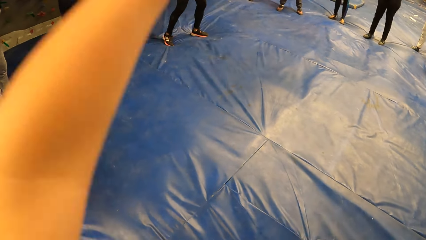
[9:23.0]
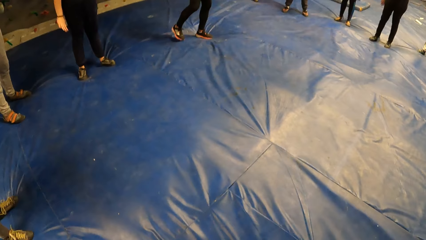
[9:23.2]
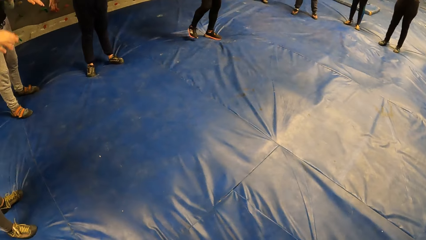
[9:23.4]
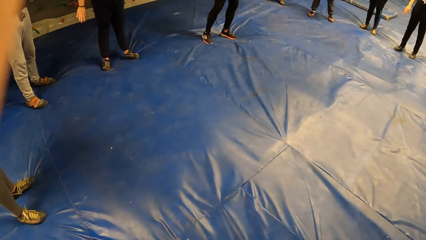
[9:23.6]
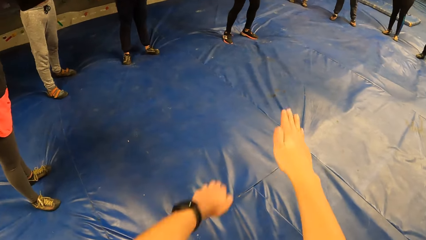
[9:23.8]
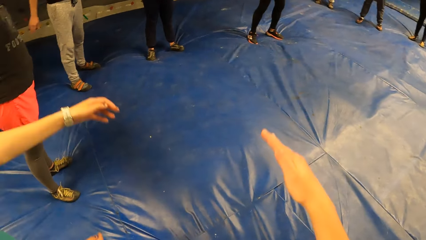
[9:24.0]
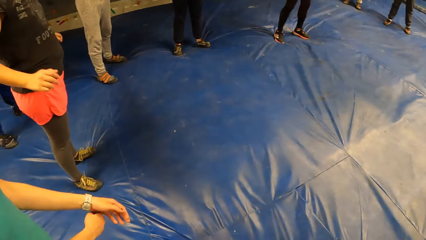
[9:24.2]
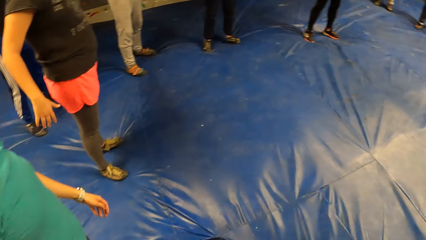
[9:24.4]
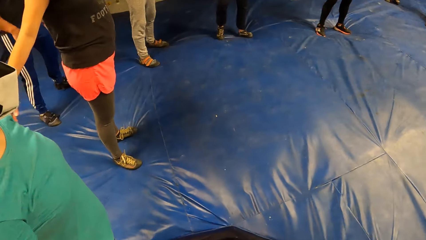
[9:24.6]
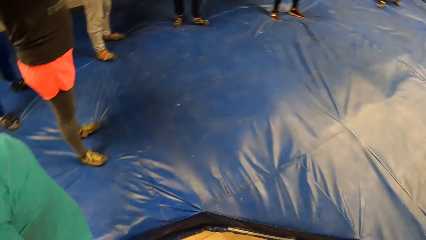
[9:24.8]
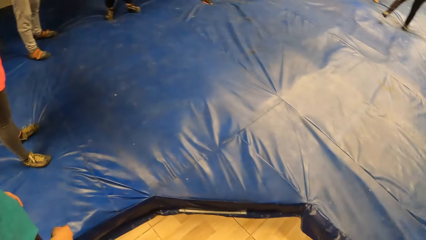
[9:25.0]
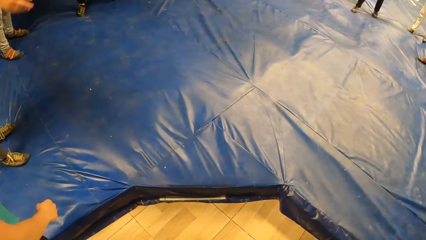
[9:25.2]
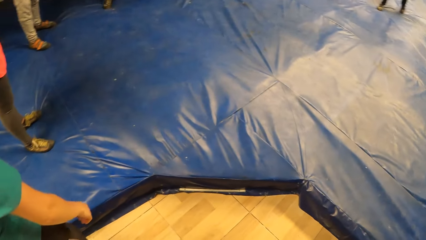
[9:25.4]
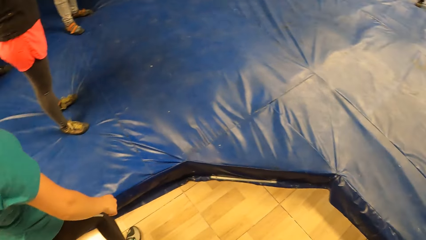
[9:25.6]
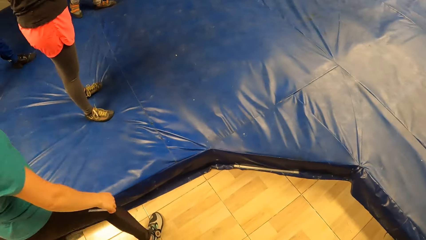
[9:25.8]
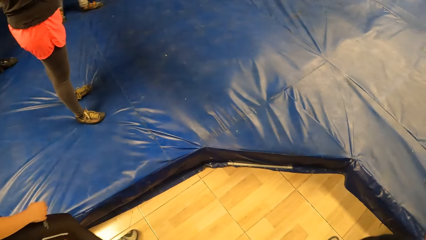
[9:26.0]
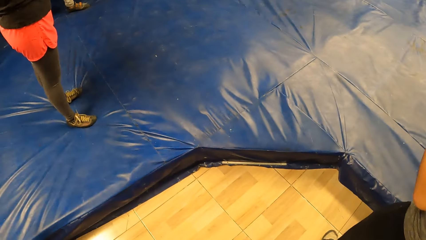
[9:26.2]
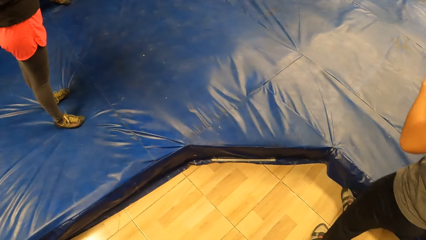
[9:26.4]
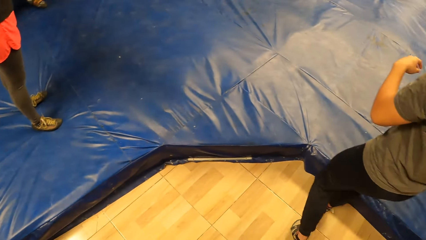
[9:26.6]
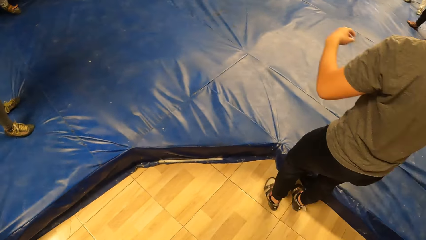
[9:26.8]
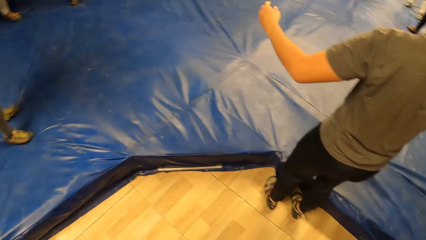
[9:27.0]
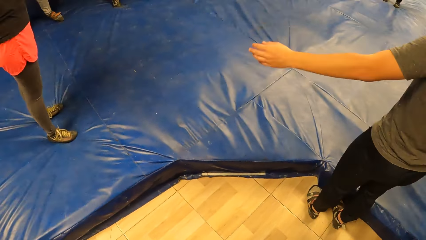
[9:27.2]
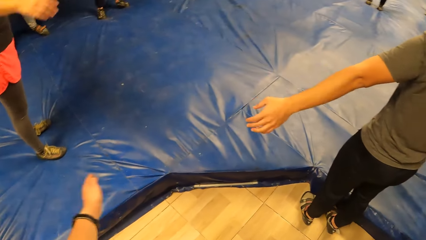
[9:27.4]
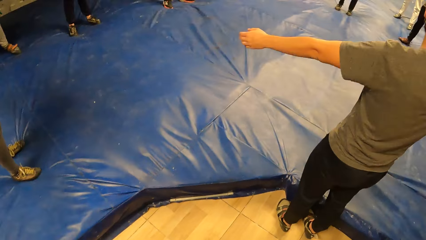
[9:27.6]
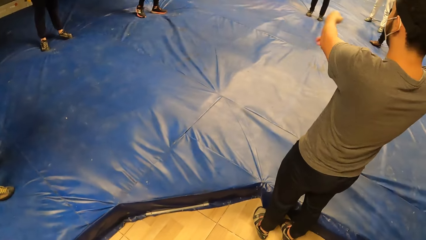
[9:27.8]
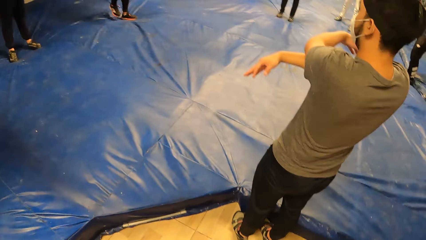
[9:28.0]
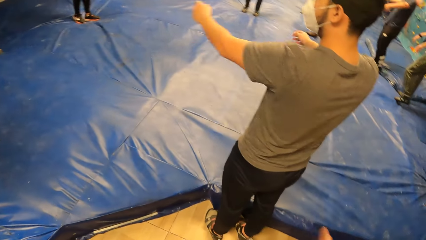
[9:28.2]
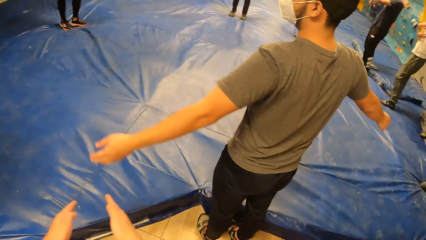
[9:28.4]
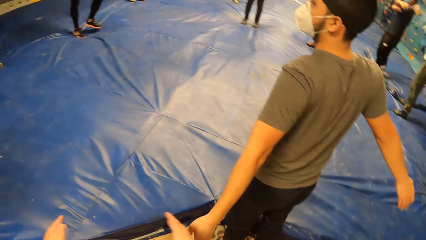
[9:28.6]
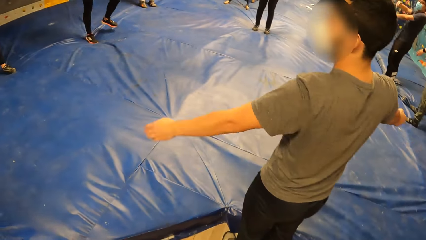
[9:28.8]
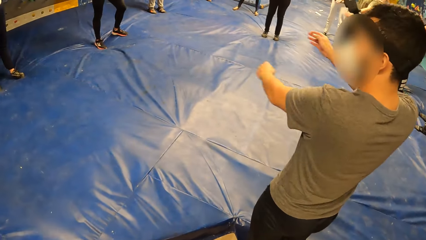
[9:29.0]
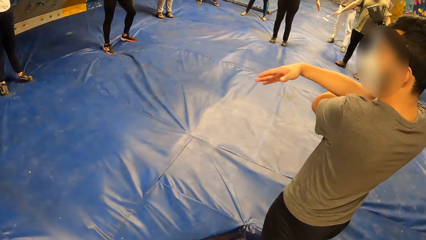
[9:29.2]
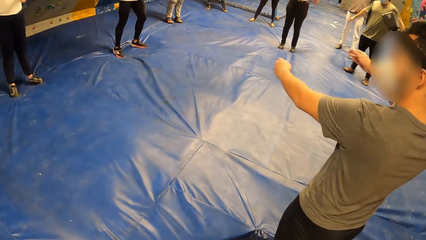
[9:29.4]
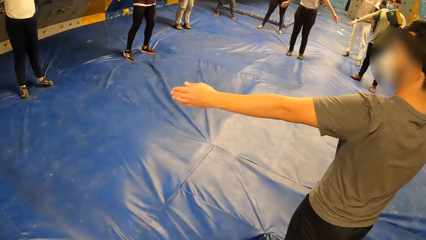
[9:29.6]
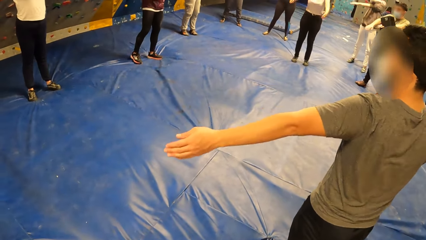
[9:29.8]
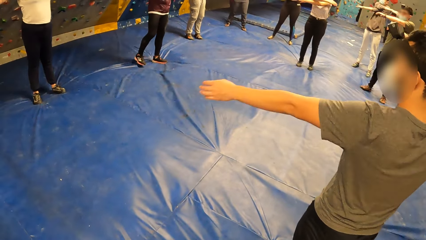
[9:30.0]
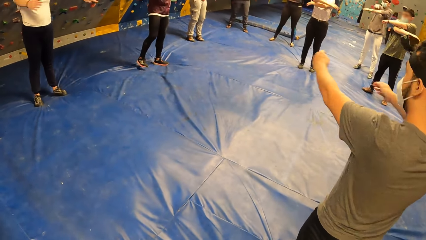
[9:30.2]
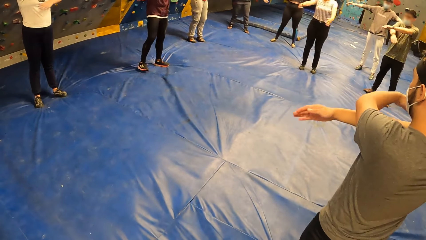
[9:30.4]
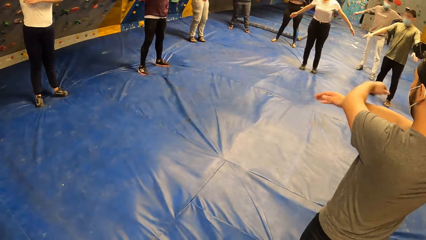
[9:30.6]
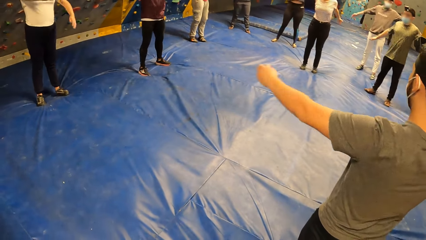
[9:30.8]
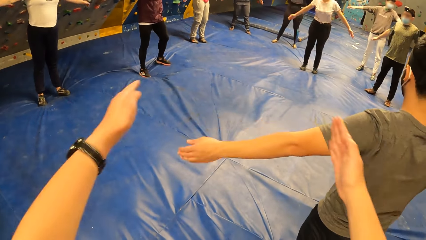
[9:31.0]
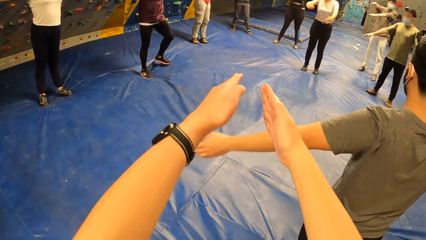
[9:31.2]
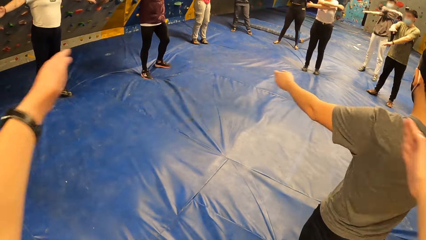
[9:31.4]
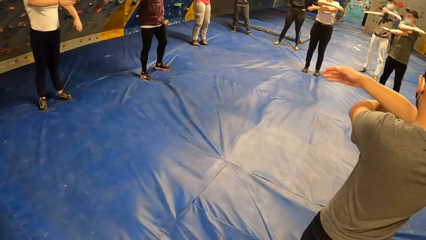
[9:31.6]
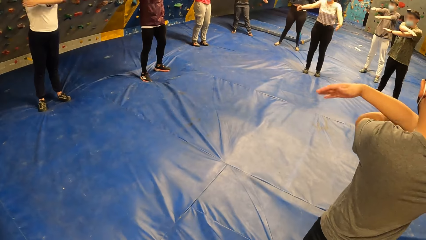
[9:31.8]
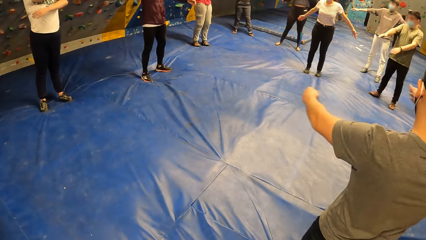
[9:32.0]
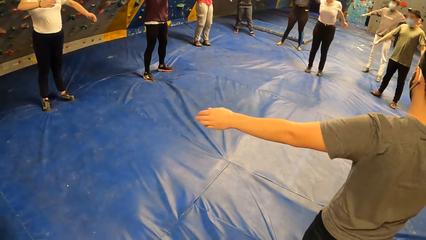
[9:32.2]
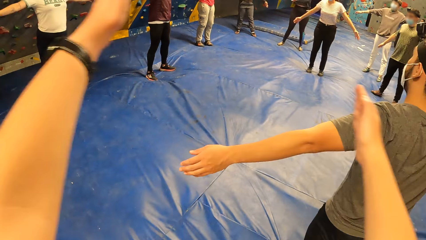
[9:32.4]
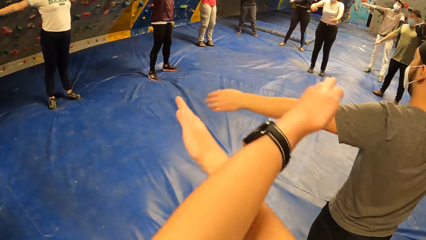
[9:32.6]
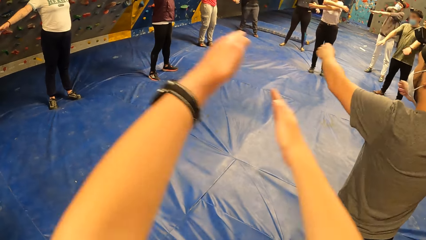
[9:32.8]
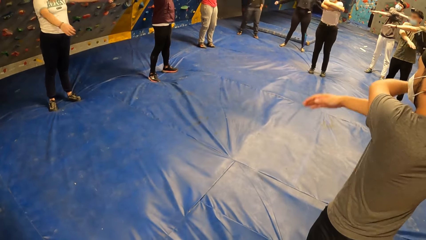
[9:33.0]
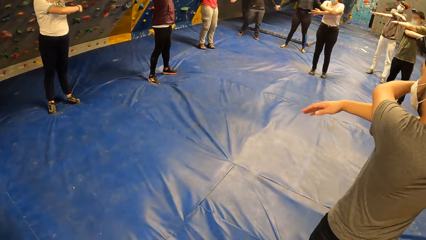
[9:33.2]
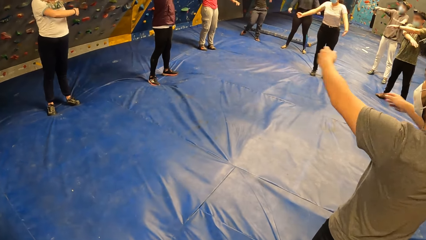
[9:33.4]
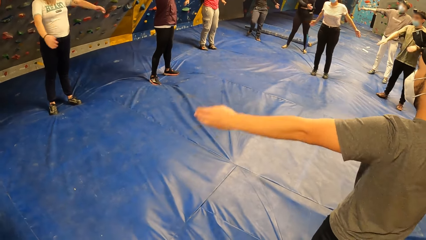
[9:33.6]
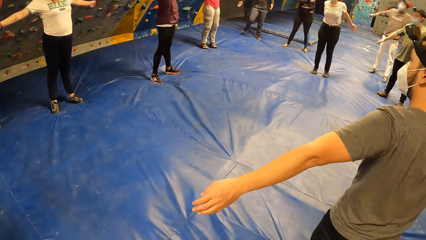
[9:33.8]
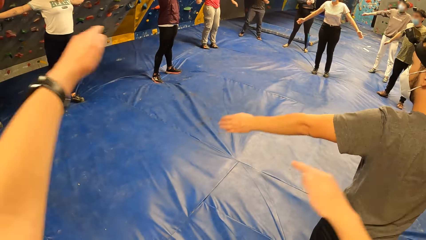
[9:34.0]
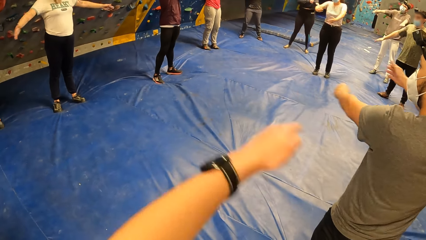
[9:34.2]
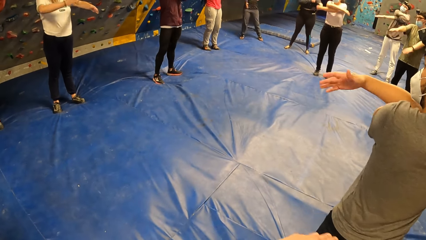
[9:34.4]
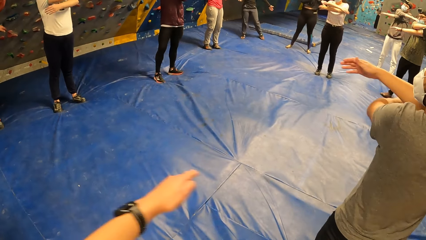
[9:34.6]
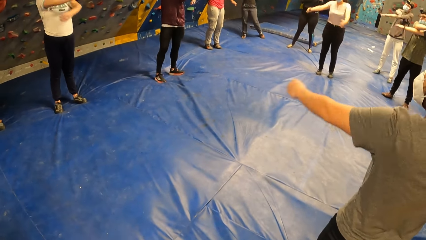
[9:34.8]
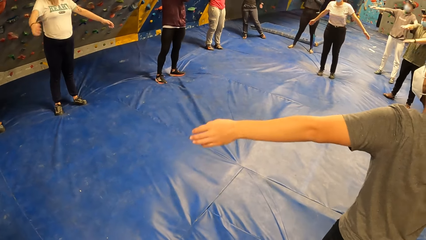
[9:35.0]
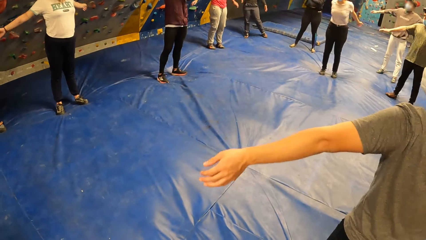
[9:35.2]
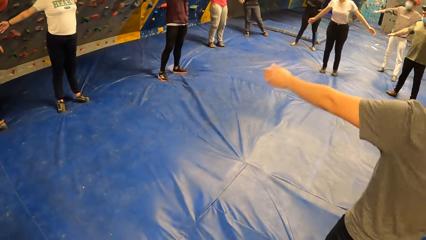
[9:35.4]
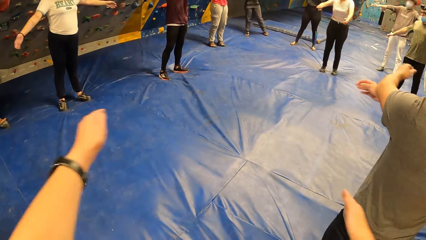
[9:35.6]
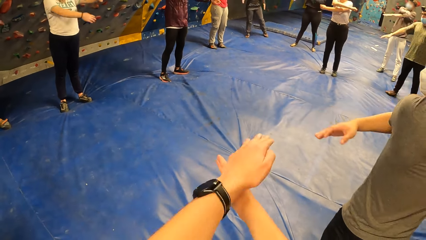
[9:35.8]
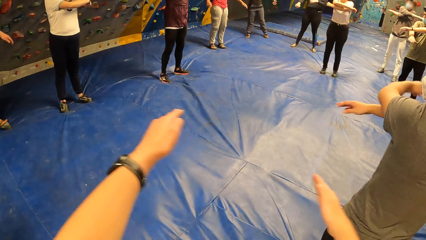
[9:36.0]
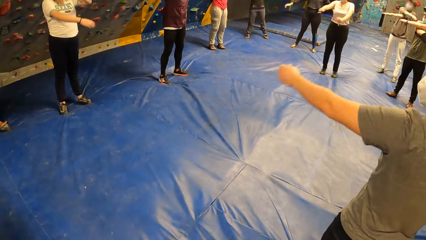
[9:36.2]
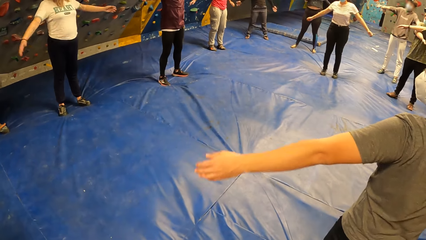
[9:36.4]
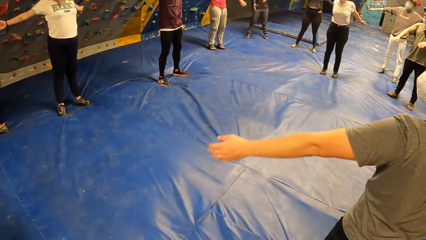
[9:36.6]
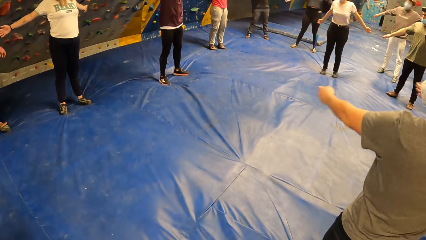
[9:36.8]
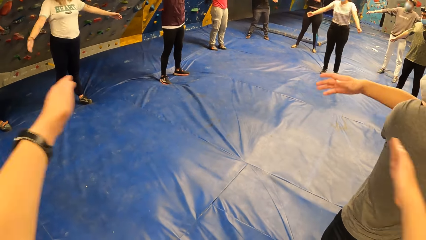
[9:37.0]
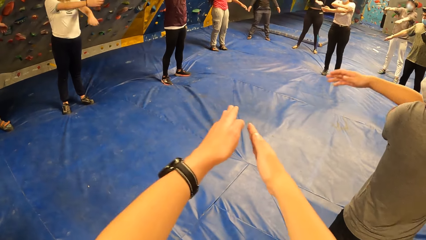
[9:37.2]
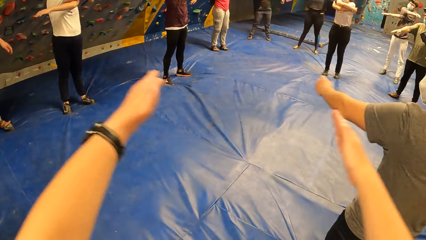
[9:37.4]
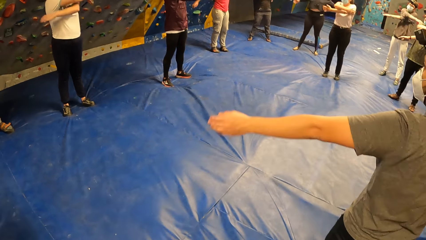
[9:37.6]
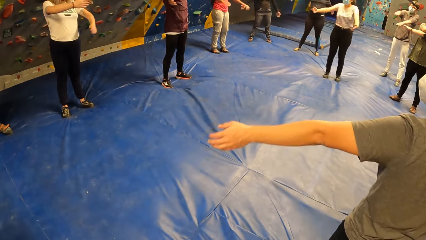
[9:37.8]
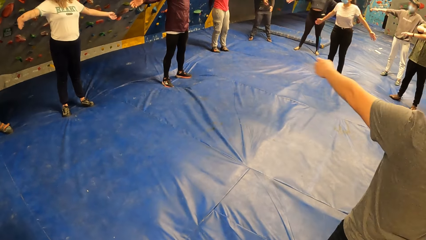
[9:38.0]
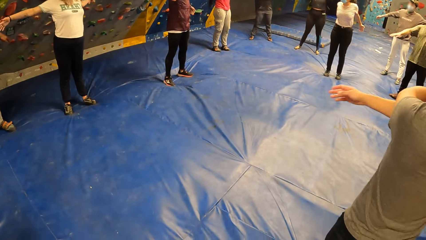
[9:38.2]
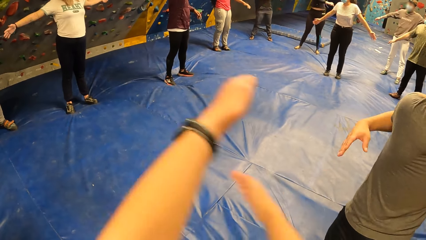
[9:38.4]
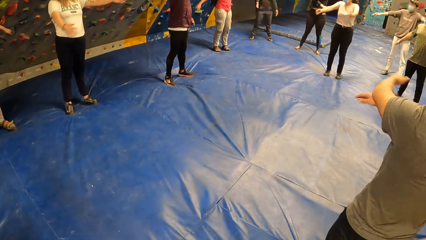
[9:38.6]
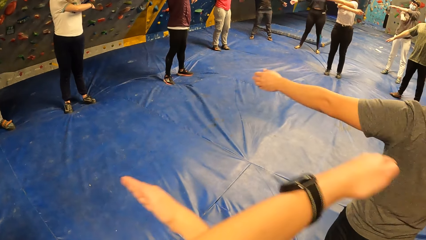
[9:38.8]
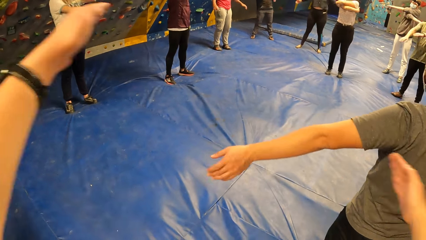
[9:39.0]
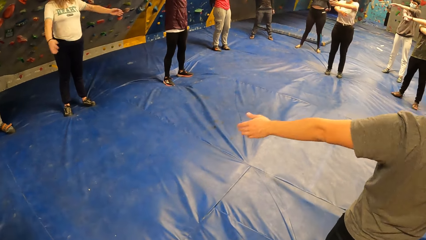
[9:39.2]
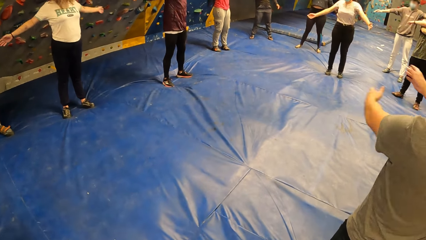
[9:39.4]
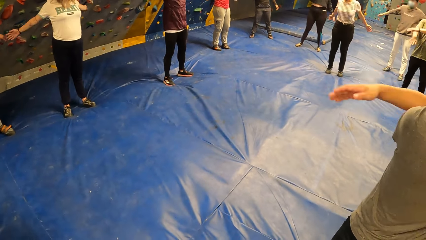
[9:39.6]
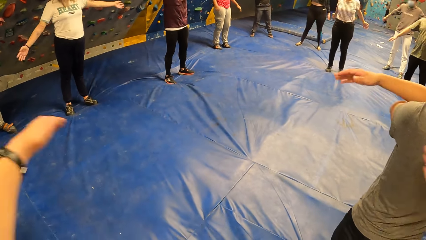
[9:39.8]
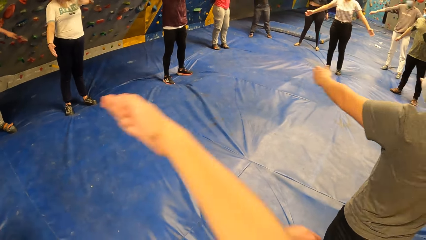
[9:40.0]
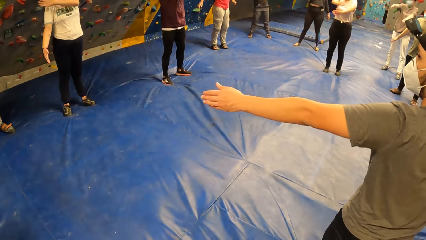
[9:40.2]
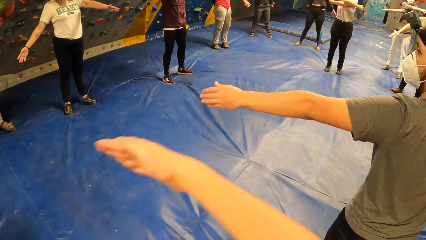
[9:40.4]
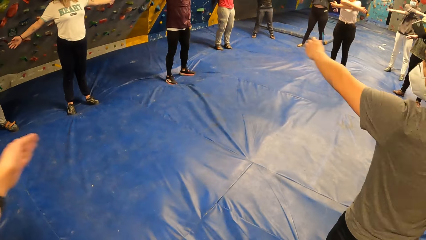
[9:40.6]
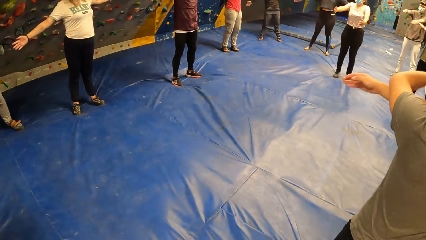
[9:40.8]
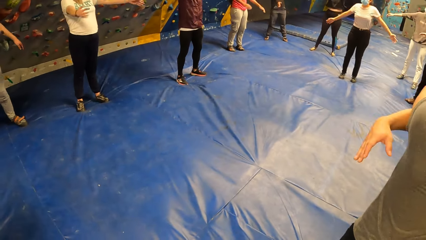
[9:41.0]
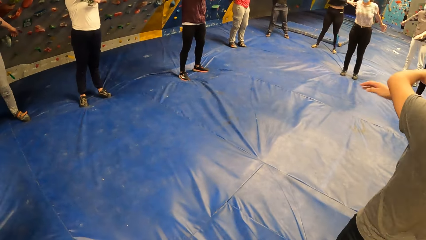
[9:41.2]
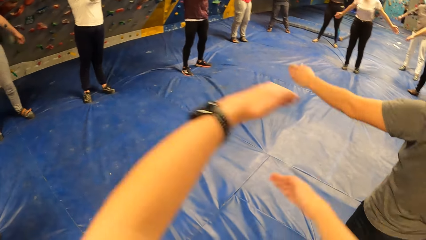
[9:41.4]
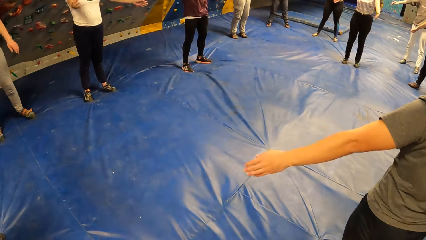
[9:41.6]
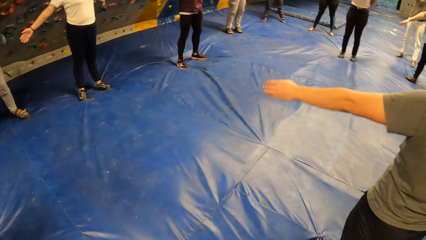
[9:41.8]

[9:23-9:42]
The camera wearer looks around. A man performs arm swing exercise with both hands. The camera wearer performs arm swing exercise with the group of people with both hands.
